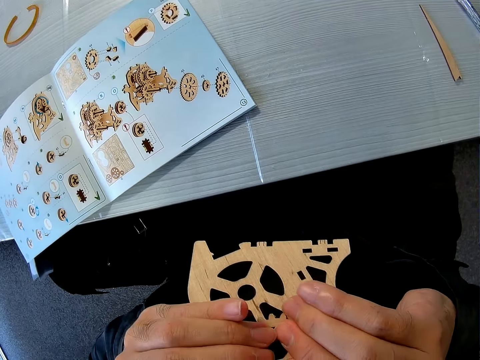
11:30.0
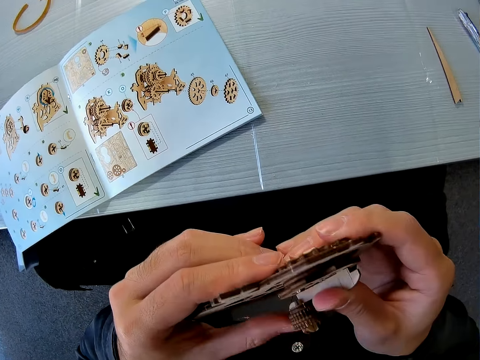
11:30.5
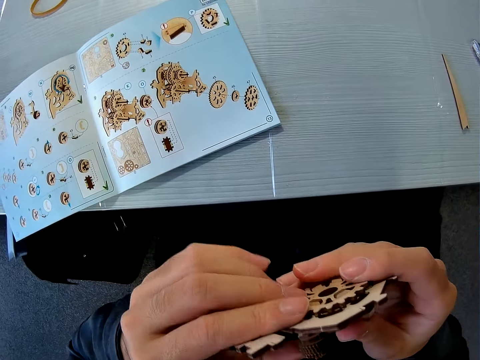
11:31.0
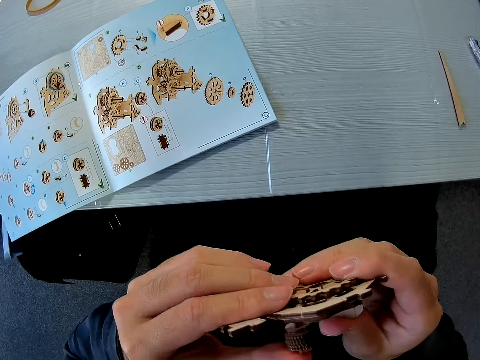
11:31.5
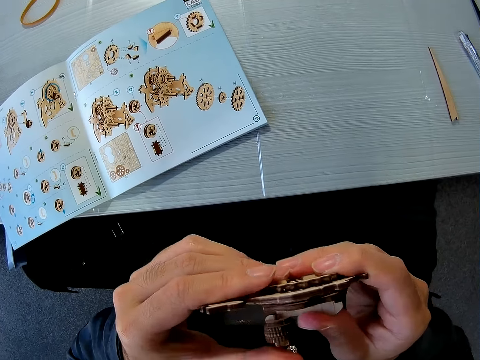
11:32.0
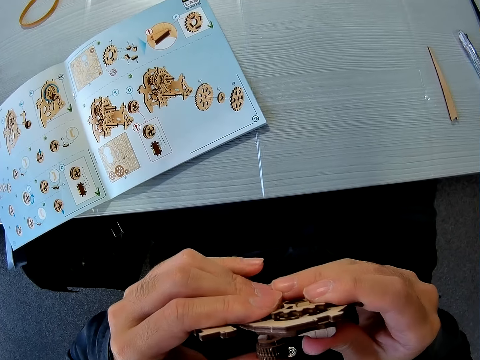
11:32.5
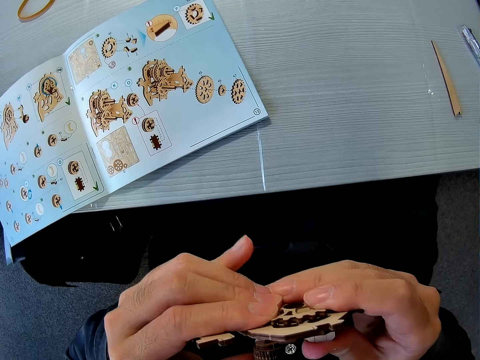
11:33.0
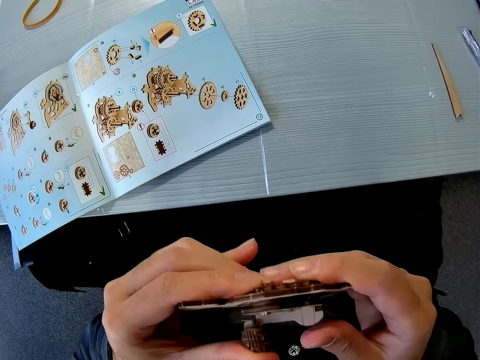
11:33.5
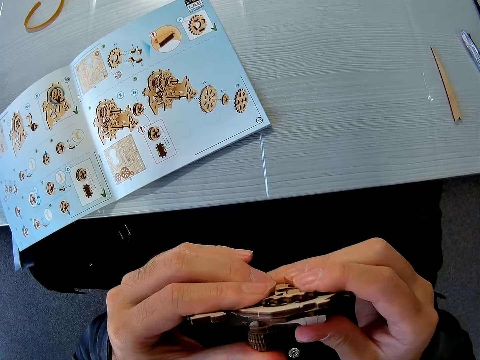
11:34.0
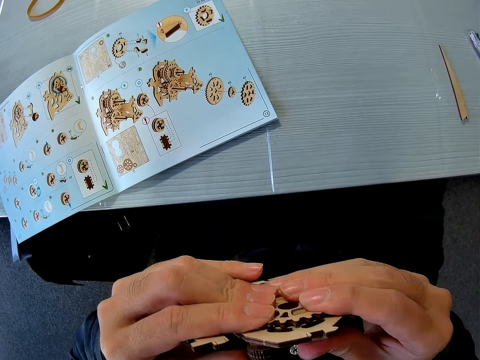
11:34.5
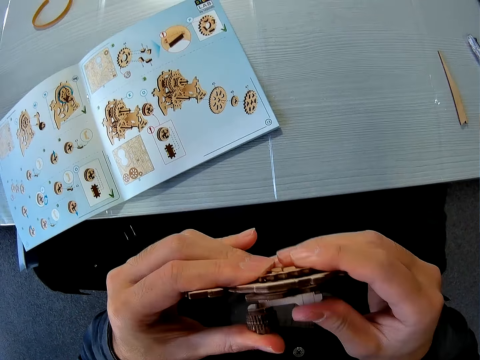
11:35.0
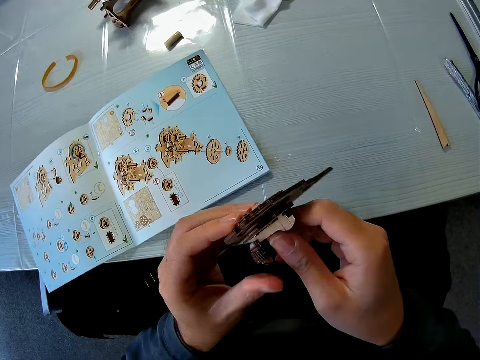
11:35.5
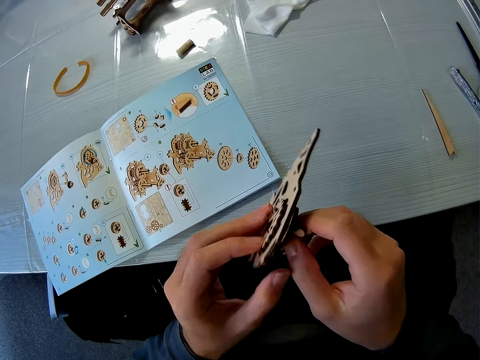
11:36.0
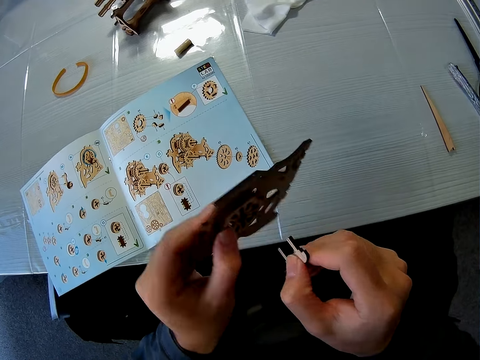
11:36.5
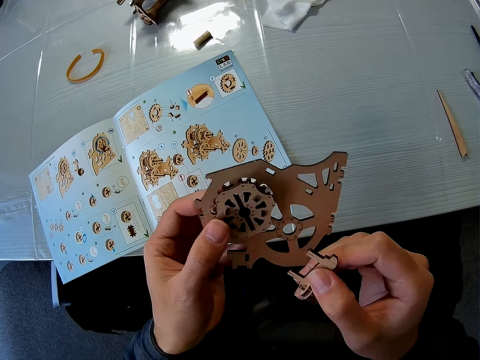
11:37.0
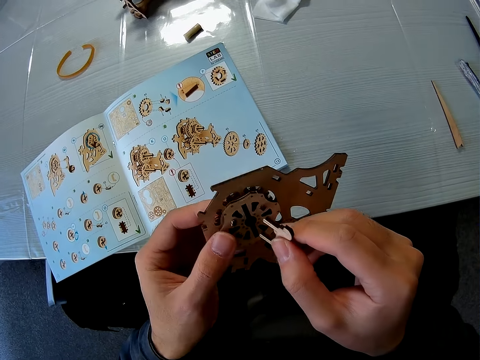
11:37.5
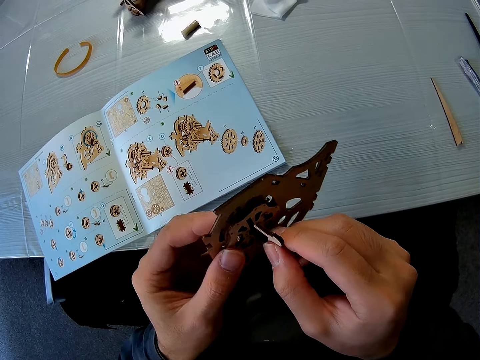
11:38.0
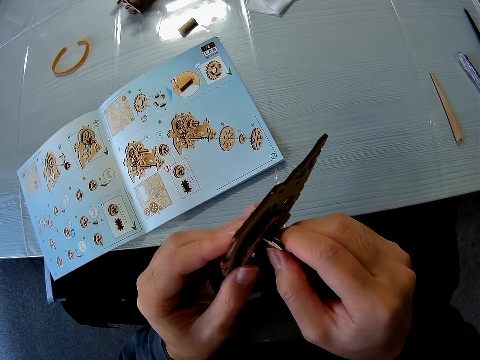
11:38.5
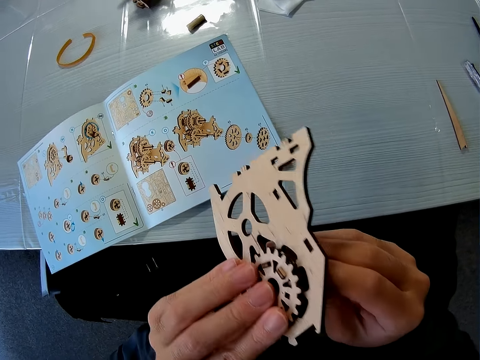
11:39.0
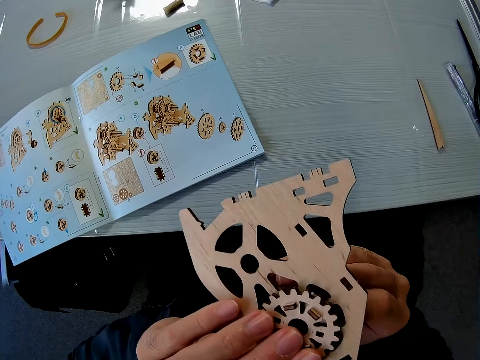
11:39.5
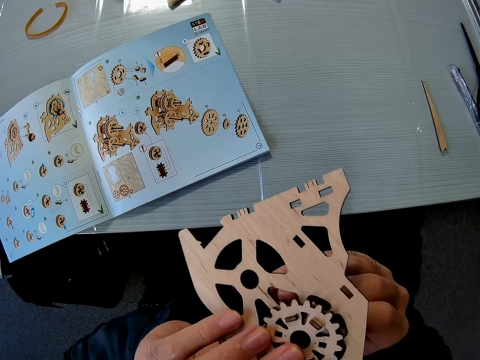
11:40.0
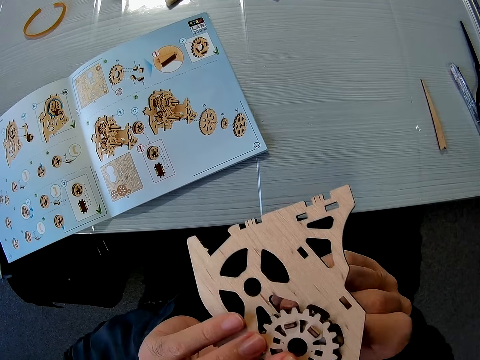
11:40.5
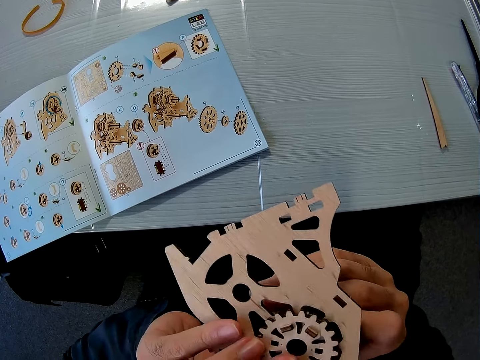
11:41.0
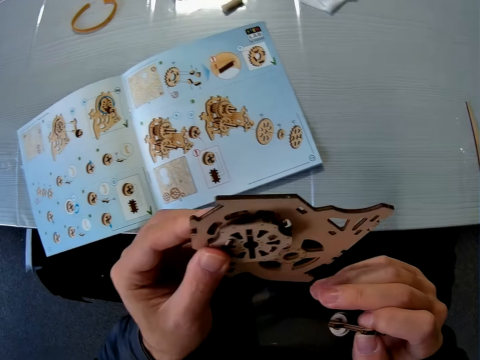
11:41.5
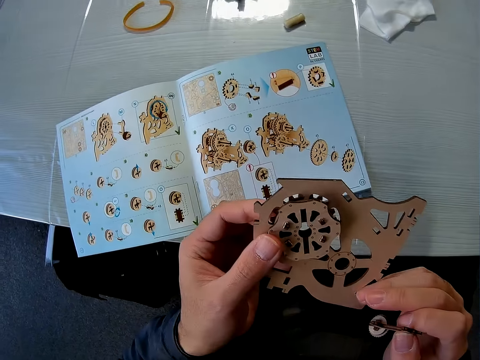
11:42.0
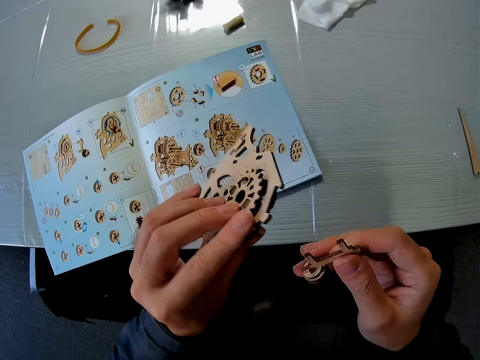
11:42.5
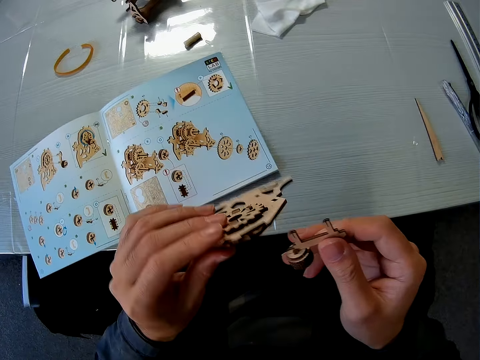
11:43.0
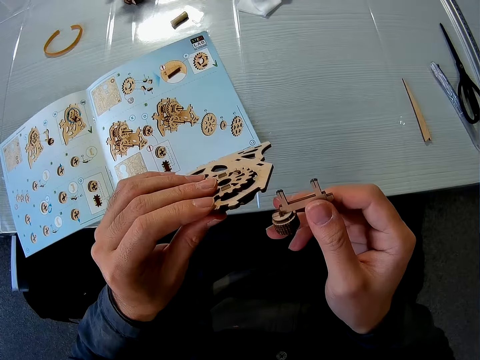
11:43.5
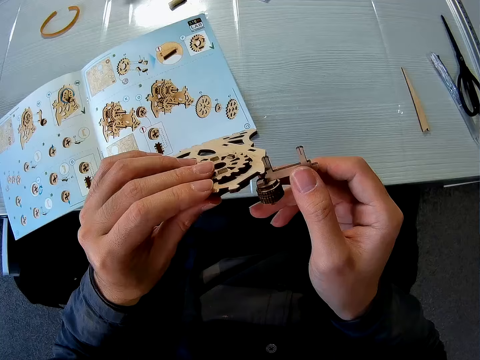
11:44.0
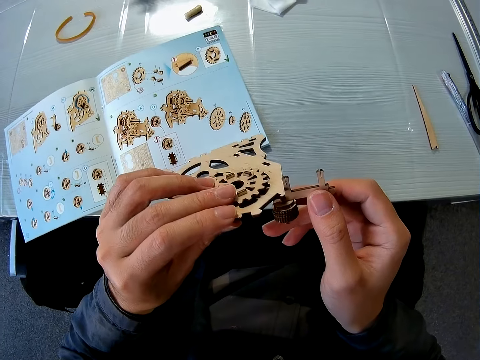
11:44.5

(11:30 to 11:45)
The camera wearer removes the puzzle piece. He inserts the puzzle piece on his right hand to the one on his left again. He removes the puzzle piece.

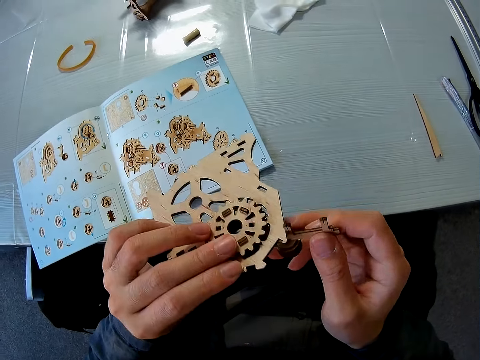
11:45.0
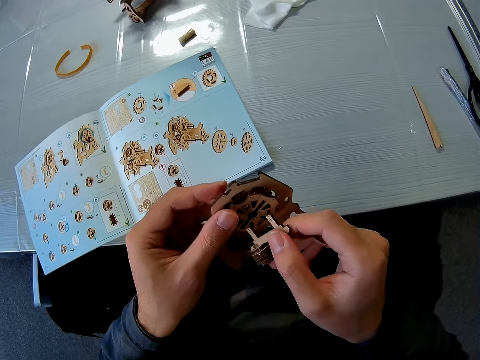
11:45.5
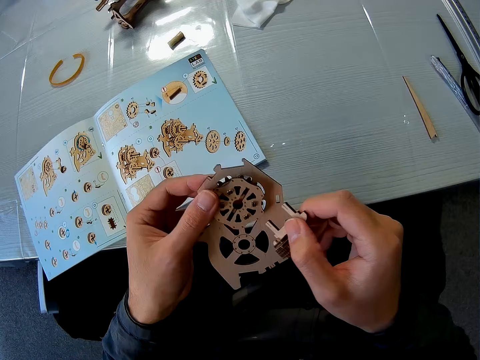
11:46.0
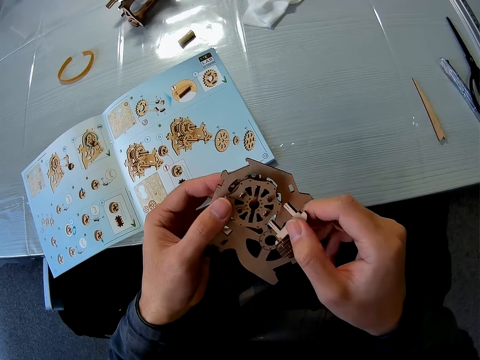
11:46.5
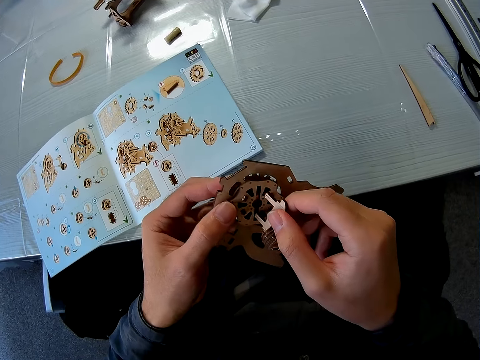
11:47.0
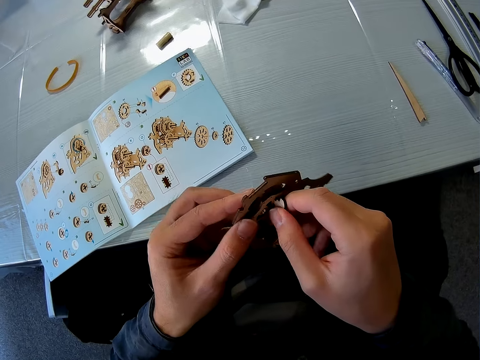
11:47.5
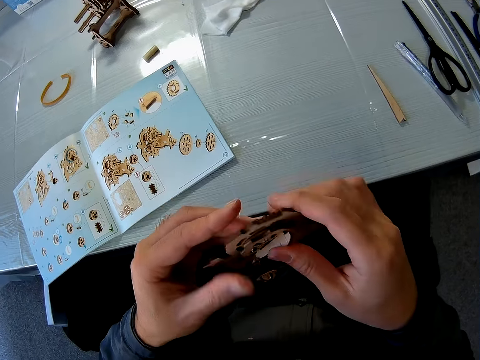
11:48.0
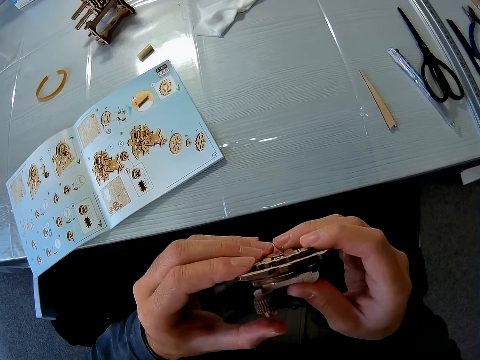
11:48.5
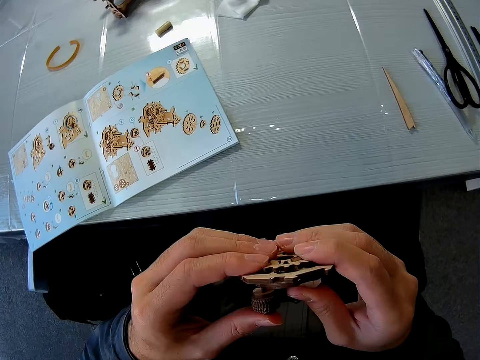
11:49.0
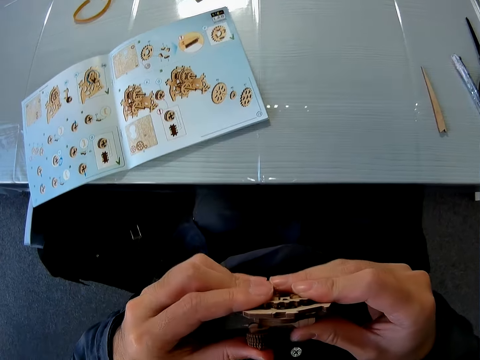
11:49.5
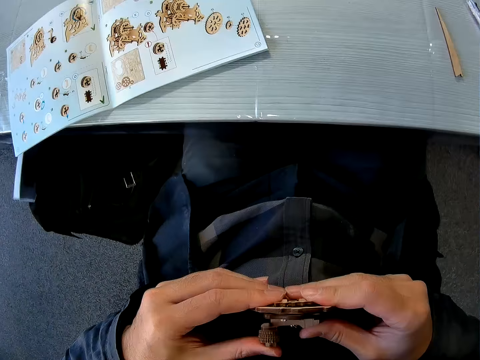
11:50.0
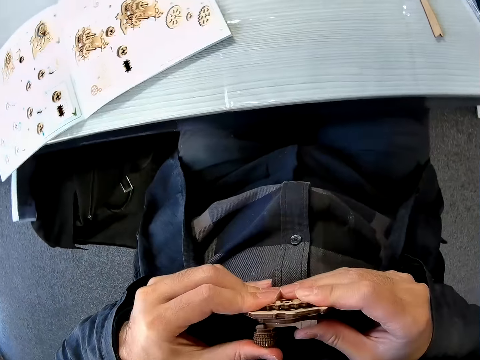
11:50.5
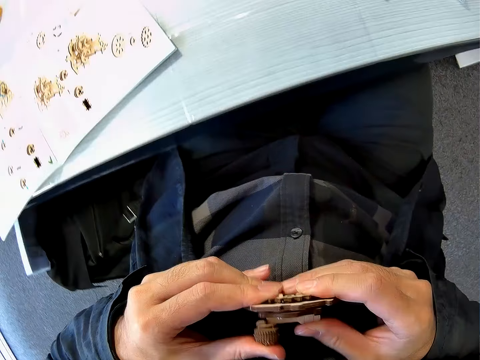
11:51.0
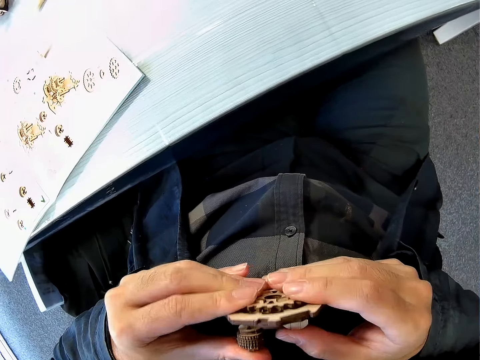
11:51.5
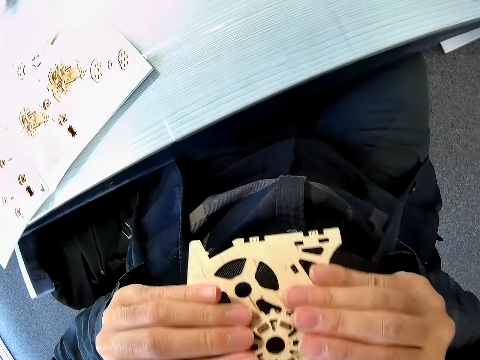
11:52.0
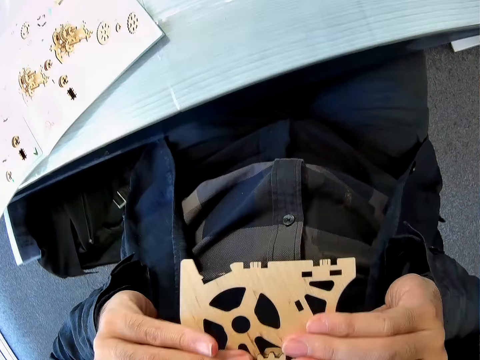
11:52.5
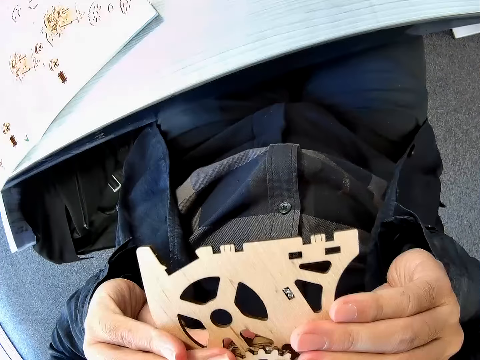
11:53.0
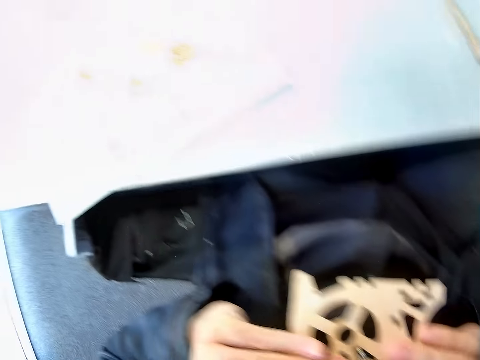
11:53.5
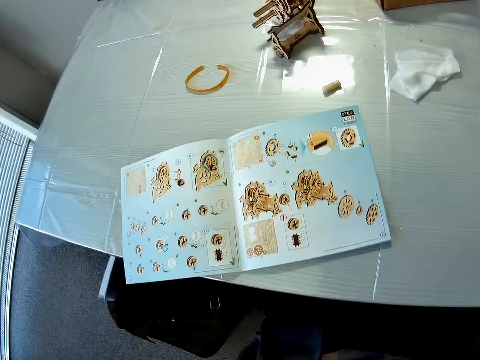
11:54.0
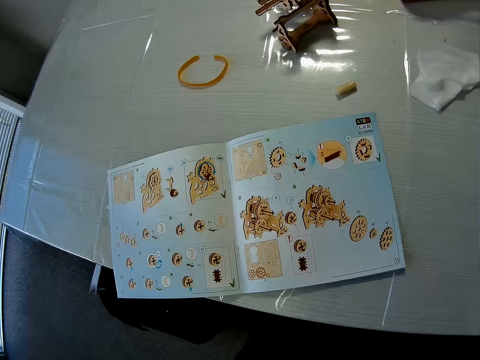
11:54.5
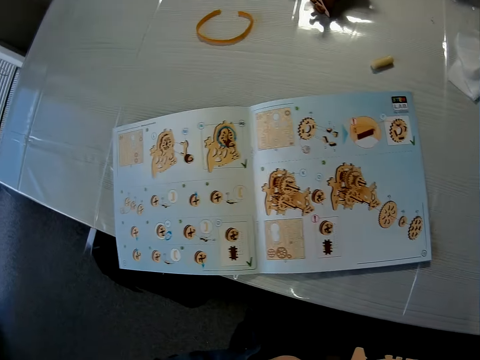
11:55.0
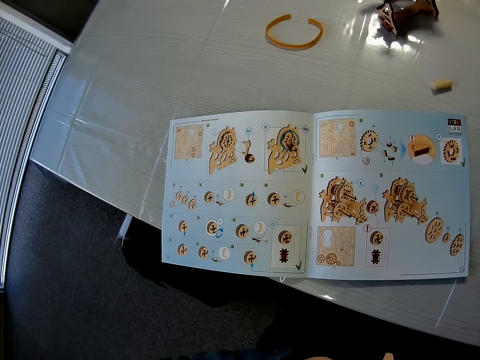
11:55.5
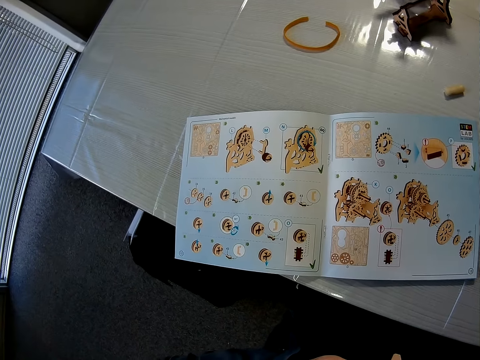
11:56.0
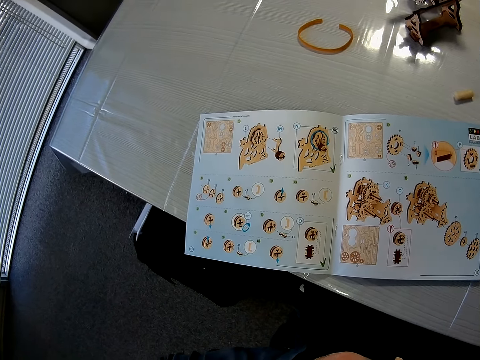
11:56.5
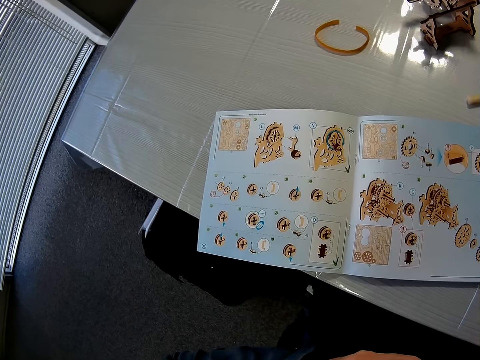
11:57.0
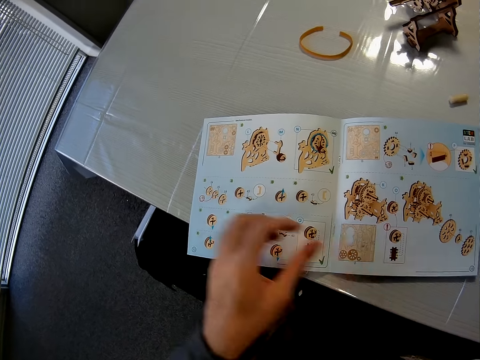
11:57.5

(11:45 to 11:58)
The camera wearer inserts the puzzle piece on his right hand to the one on his left again. He adjusts the puzzle pieces.
